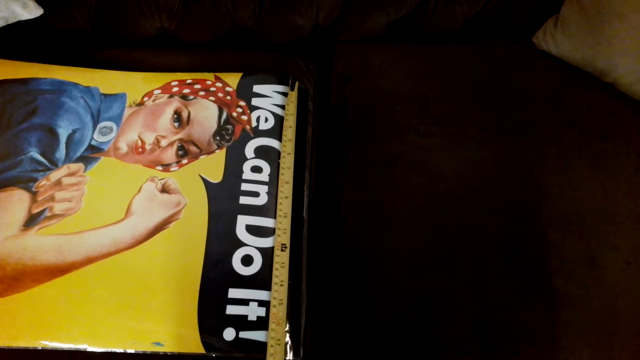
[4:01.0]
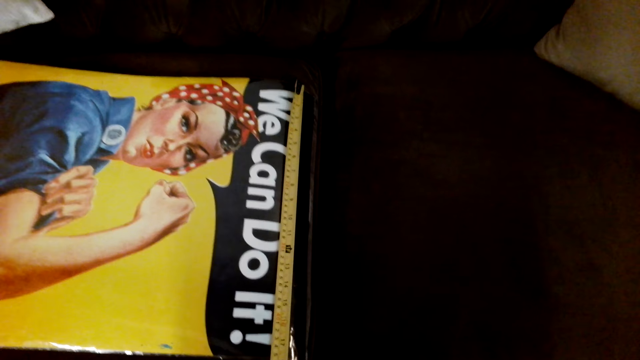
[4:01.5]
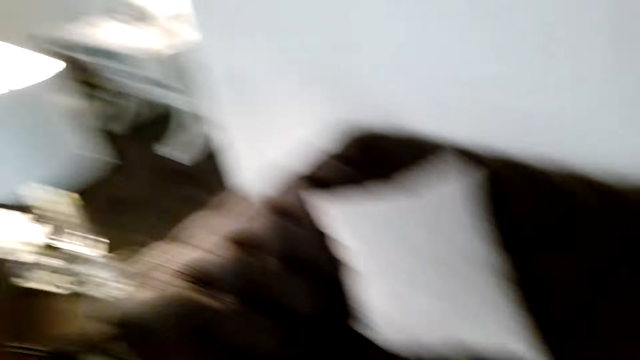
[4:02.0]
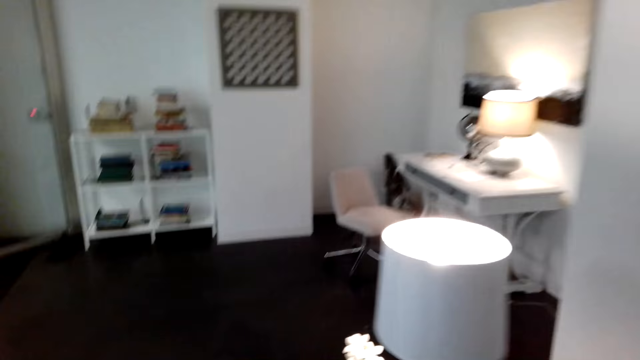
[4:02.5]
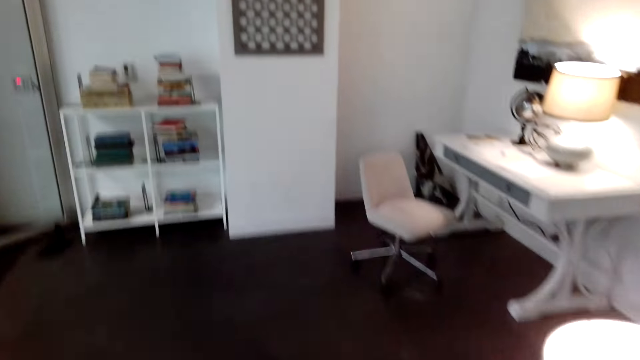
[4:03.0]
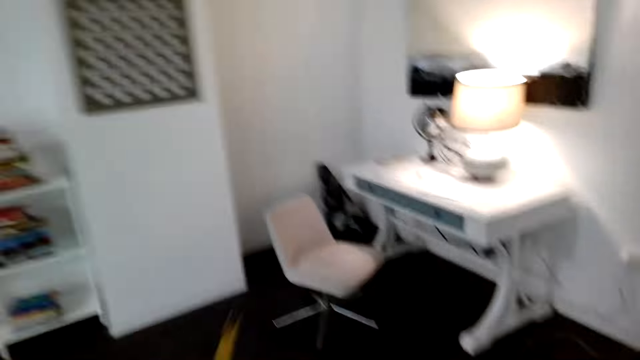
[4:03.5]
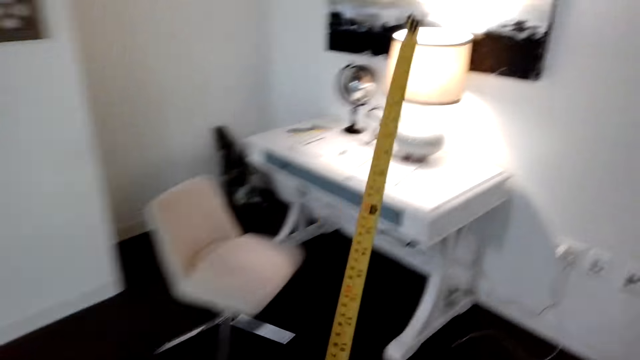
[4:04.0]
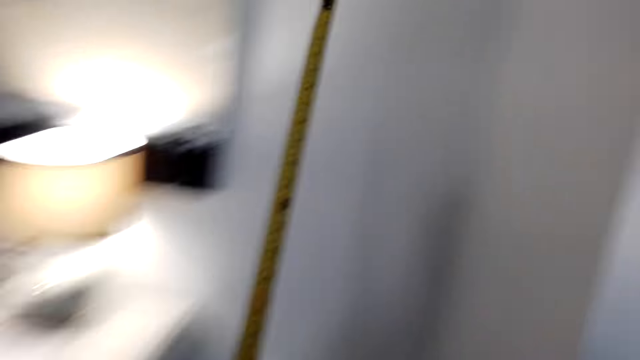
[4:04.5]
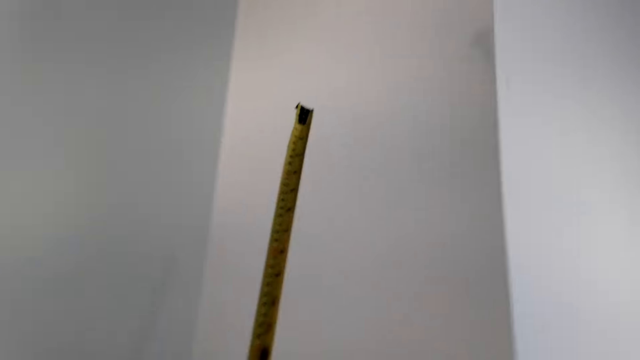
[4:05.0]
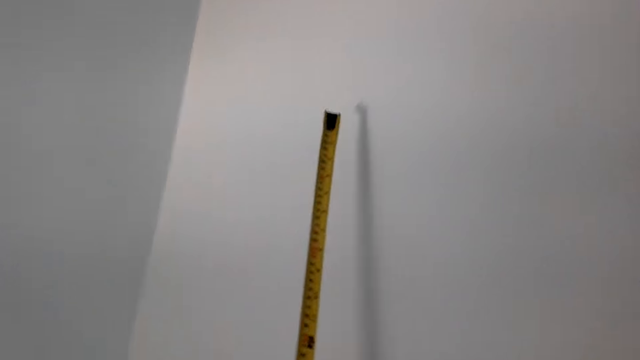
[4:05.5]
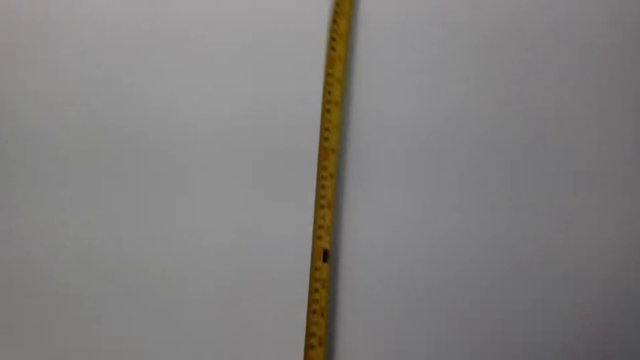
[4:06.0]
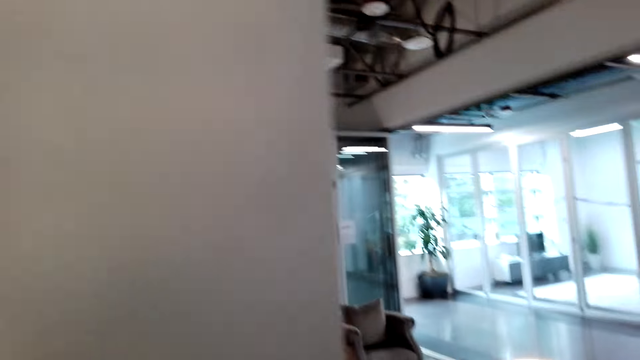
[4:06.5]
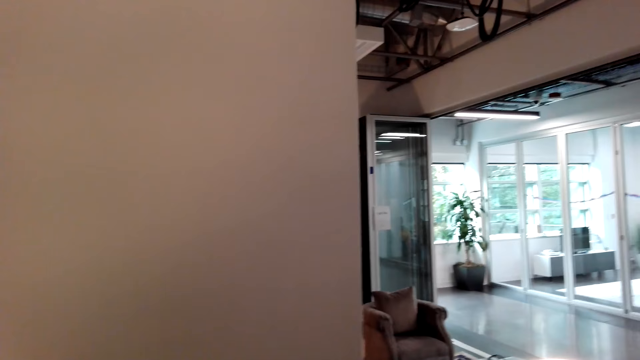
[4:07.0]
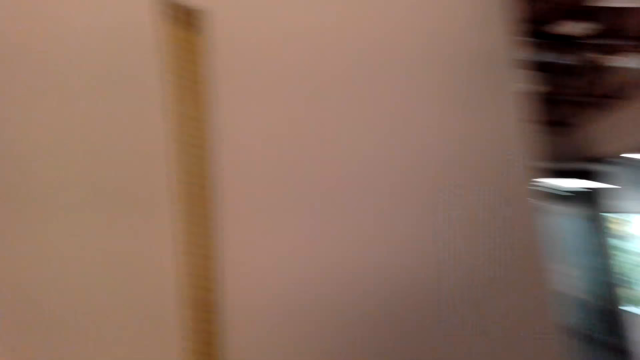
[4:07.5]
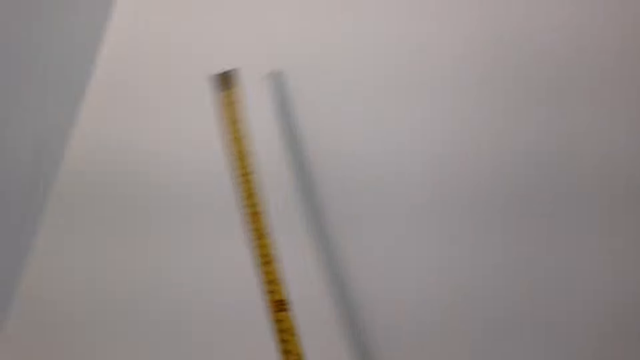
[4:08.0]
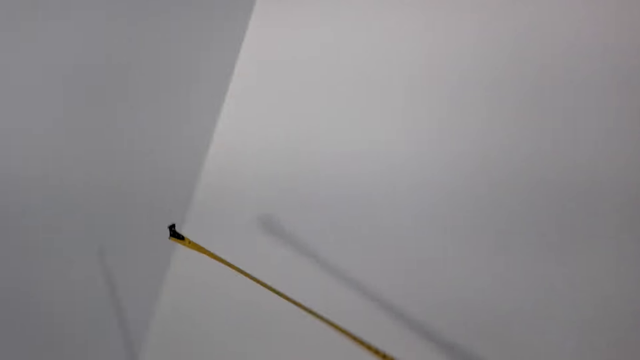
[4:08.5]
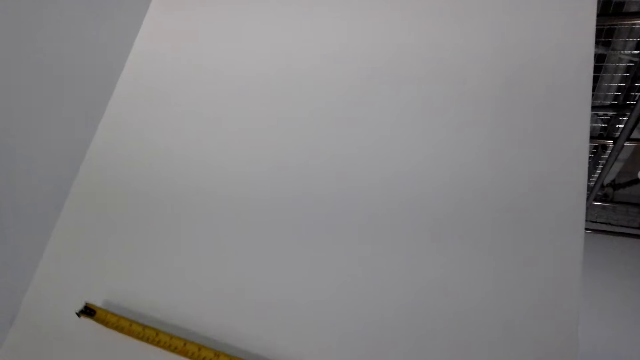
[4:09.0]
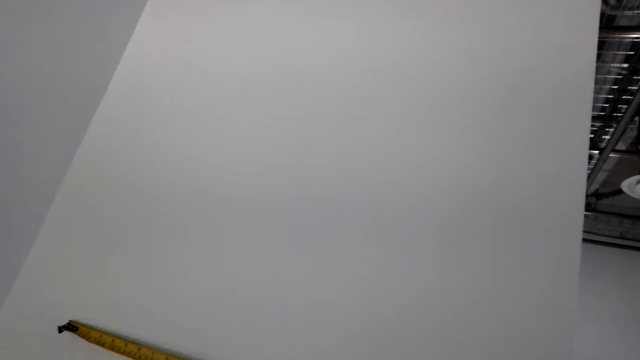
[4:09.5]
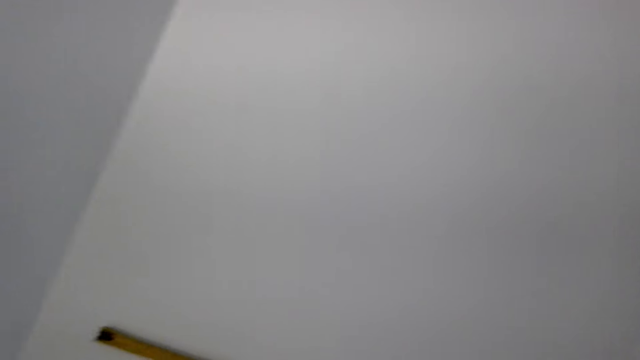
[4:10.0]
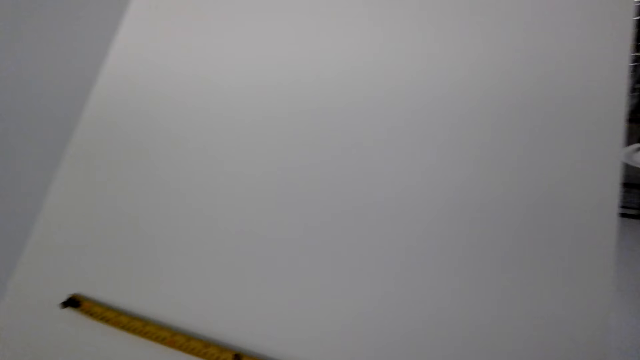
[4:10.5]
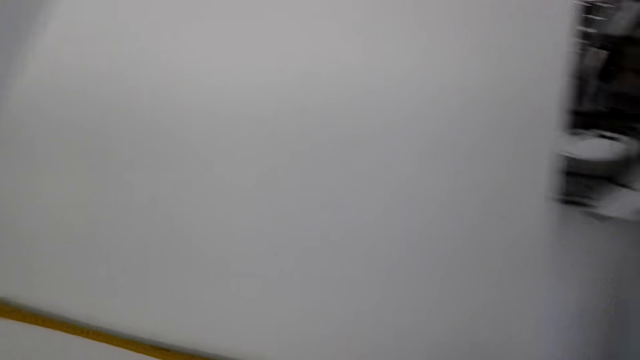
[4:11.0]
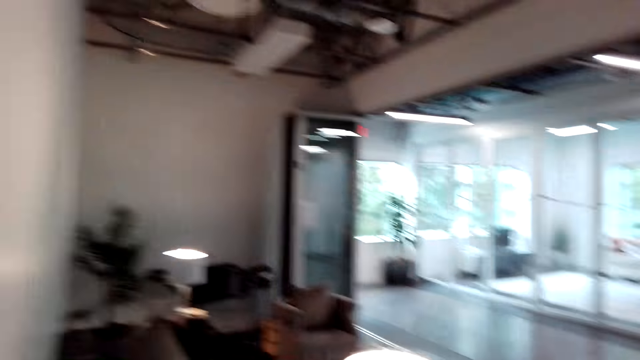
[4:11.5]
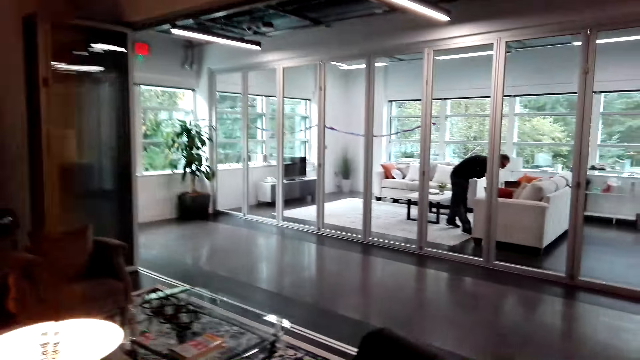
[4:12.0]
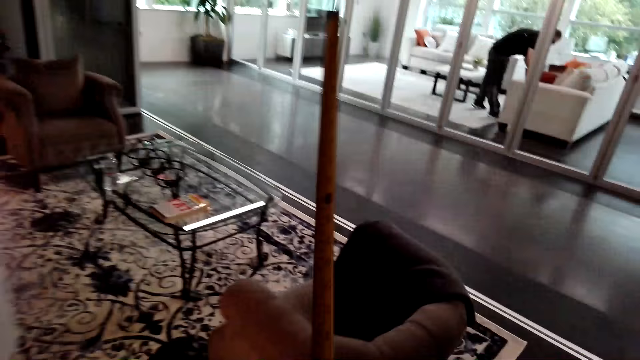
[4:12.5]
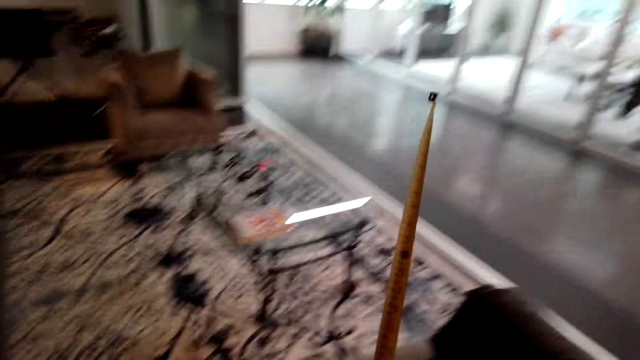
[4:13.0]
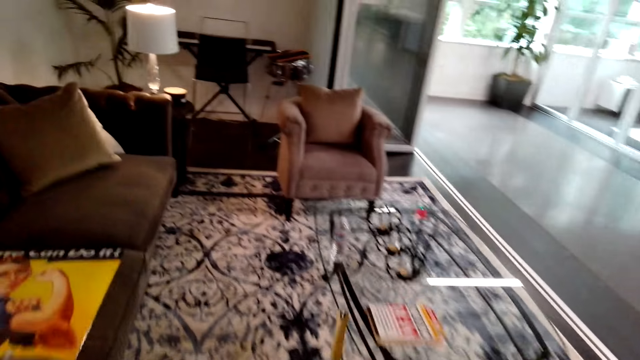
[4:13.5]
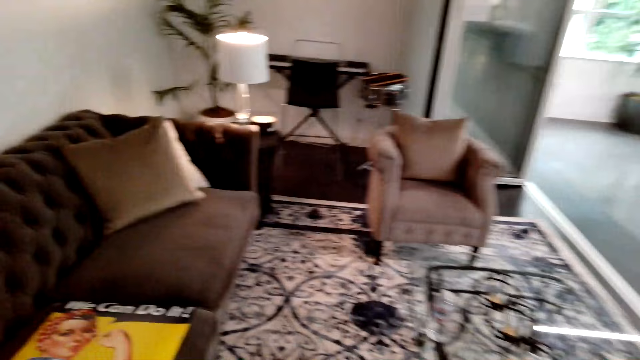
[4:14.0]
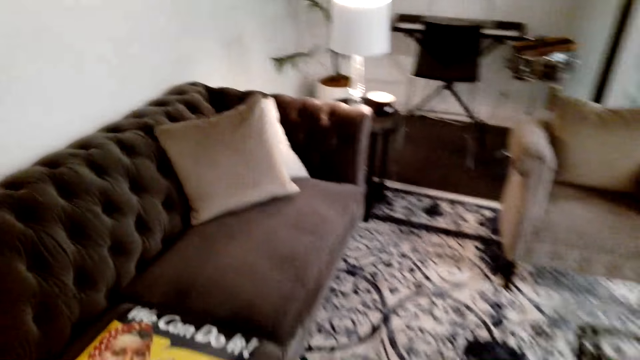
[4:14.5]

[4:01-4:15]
The camera wearer walks around the house. They measure the wall with a tape measure. They walk around the house. They measure the wall. They walk around the house.

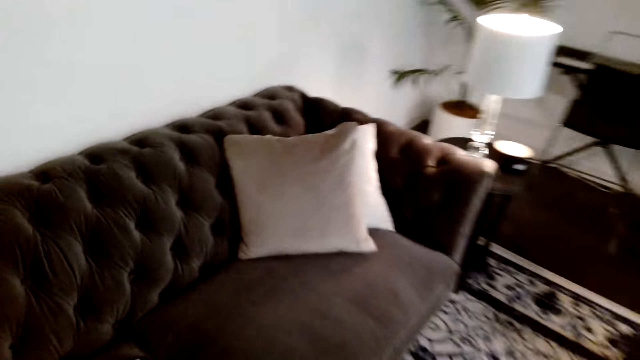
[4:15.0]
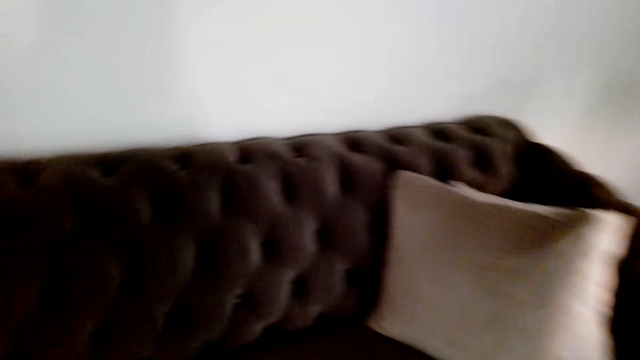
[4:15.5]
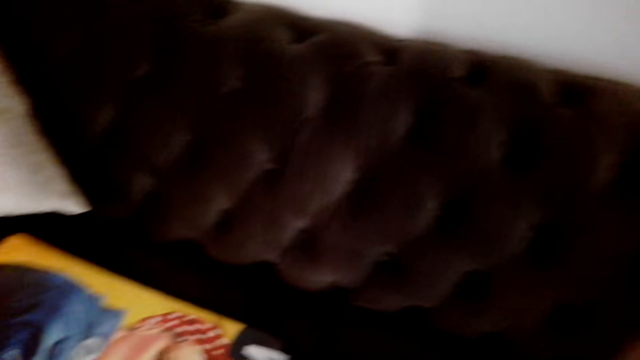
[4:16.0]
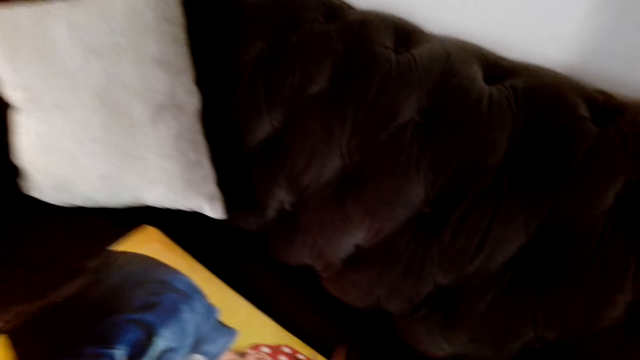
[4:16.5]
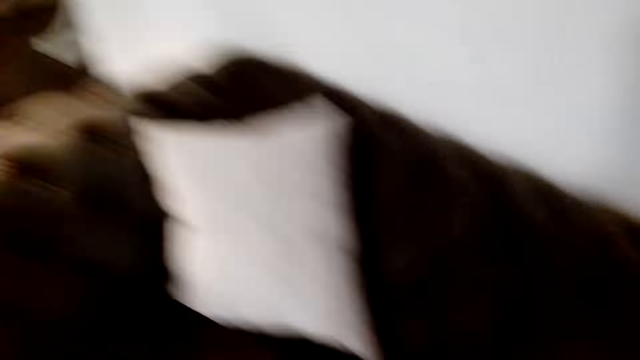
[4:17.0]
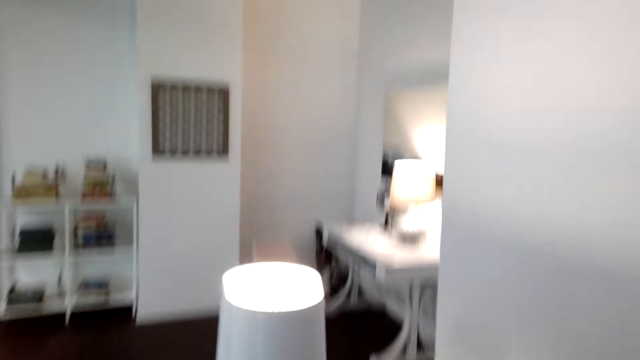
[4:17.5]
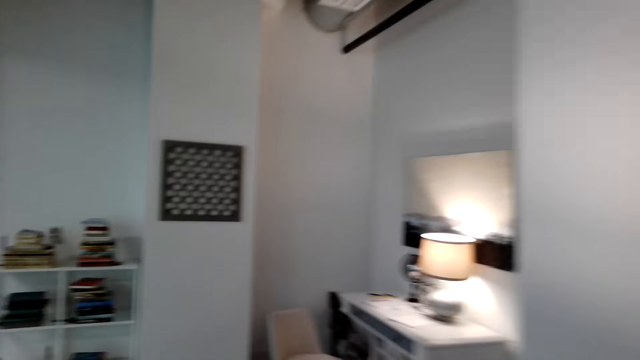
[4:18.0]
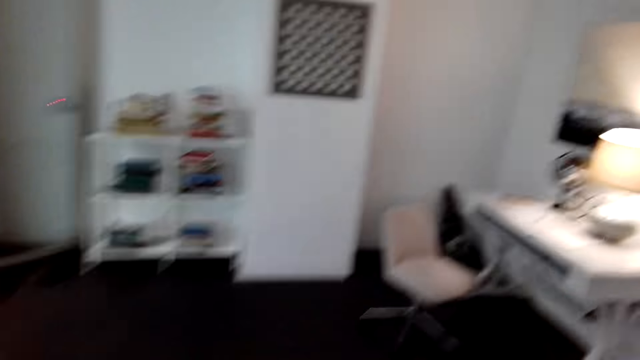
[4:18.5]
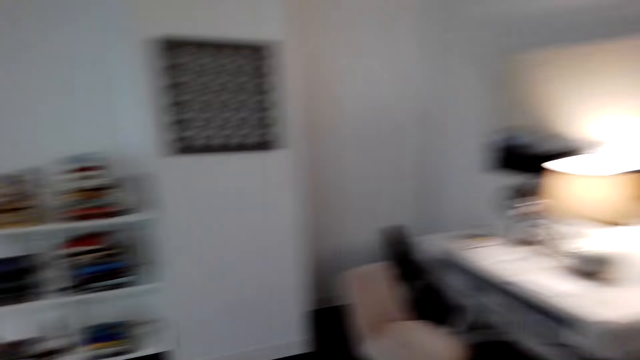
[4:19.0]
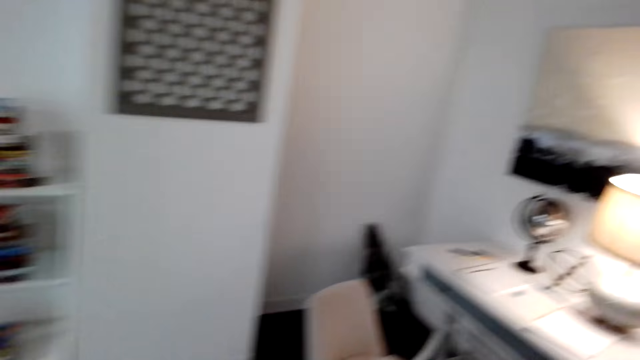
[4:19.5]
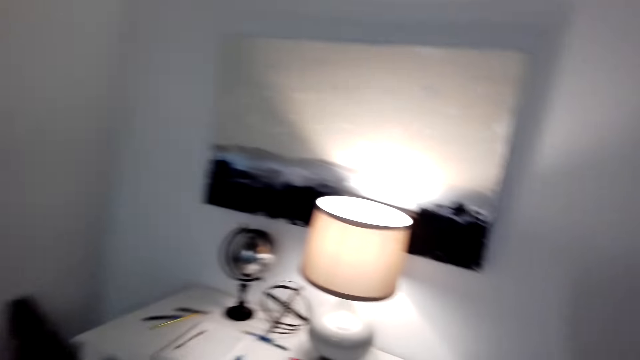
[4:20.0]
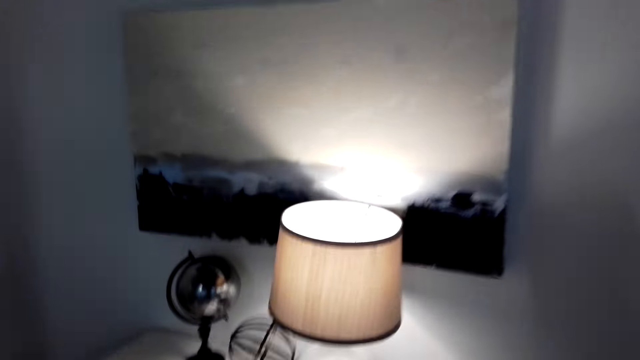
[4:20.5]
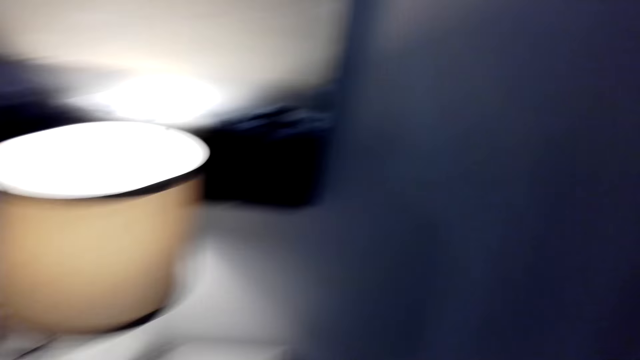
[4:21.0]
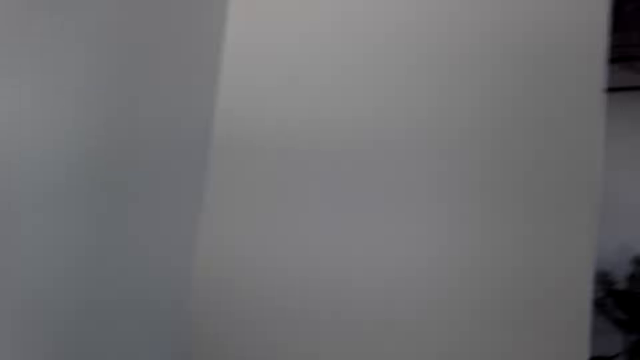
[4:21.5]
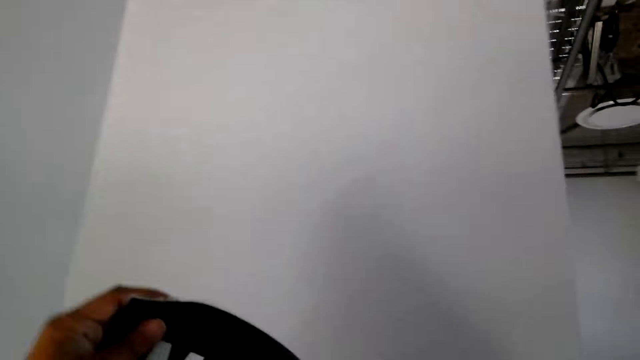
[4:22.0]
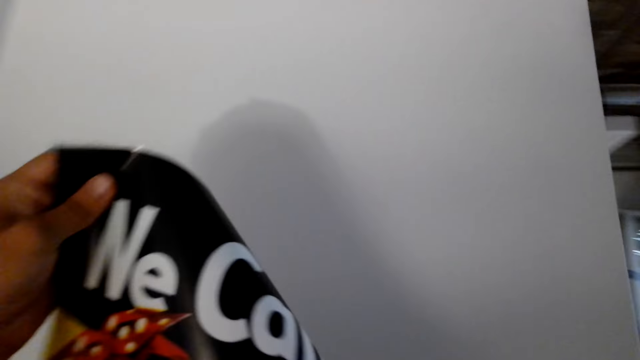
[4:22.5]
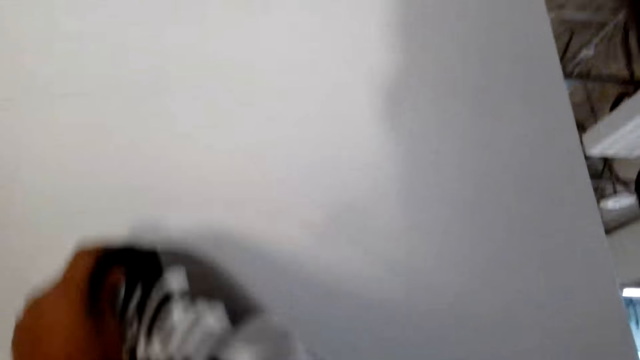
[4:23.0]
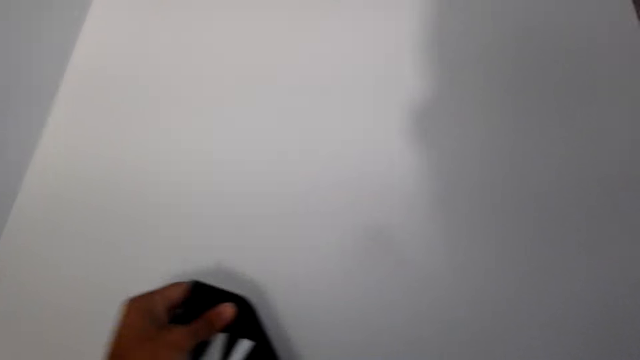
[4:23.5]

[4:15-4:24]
The camera wearer picks up the picture from the sofa. They walk around. They put the picture on the wall.
